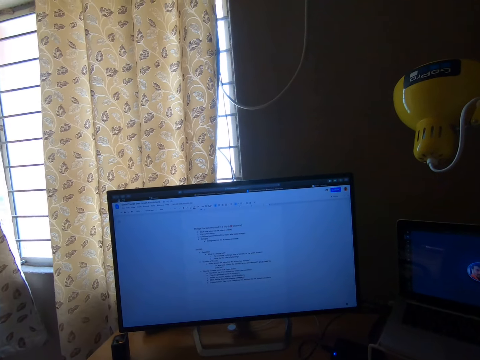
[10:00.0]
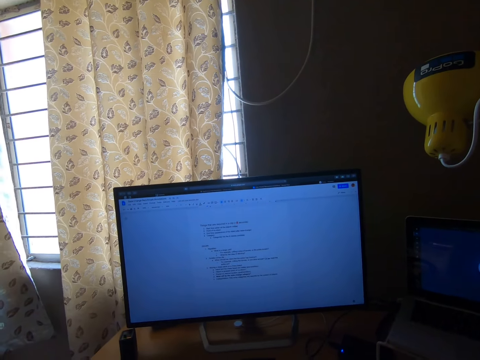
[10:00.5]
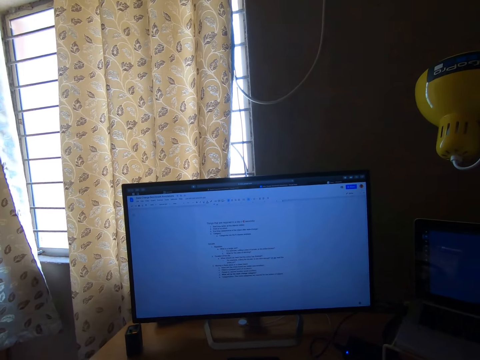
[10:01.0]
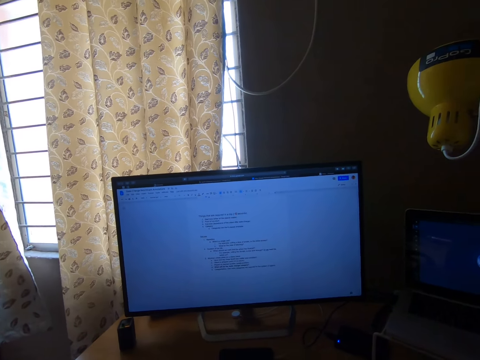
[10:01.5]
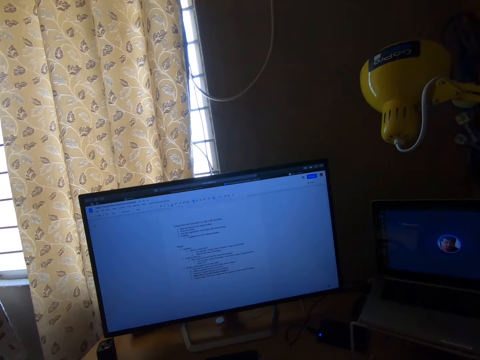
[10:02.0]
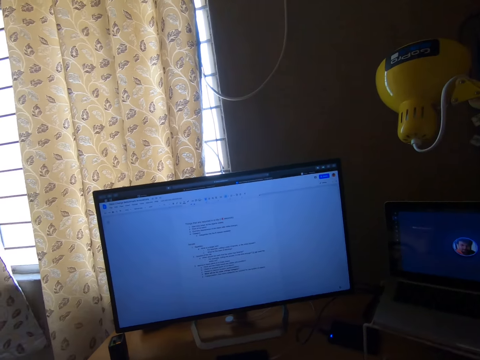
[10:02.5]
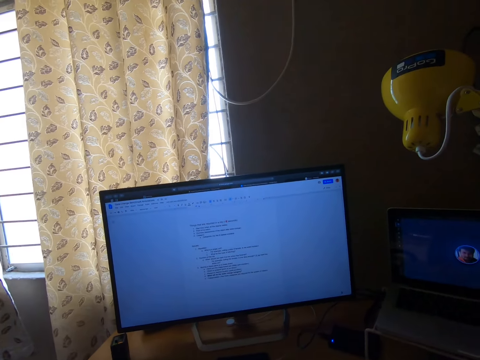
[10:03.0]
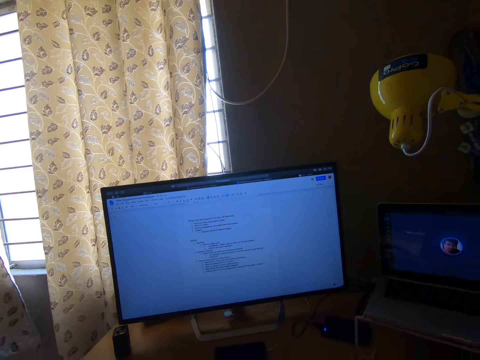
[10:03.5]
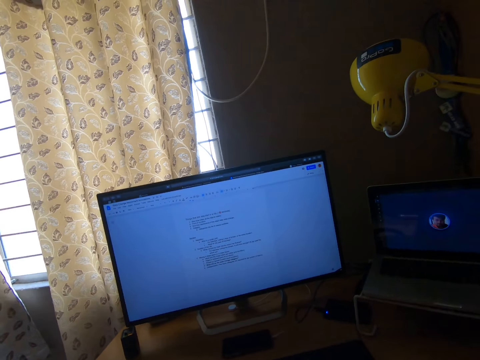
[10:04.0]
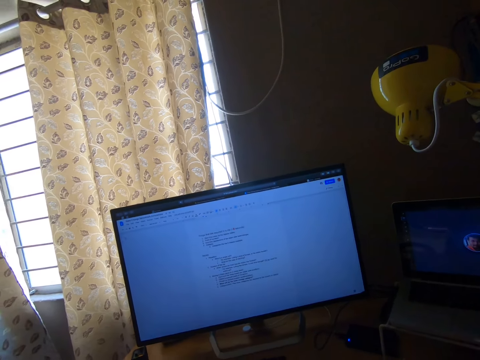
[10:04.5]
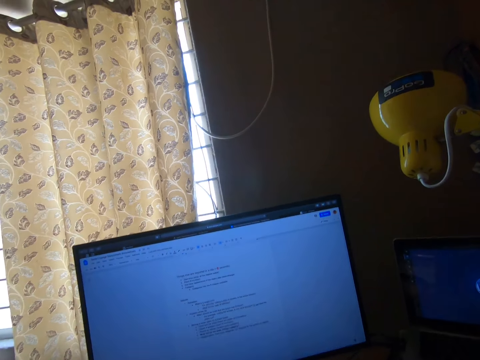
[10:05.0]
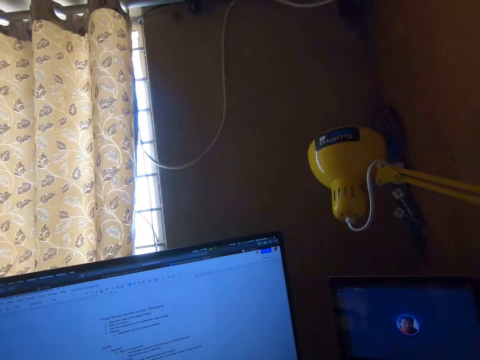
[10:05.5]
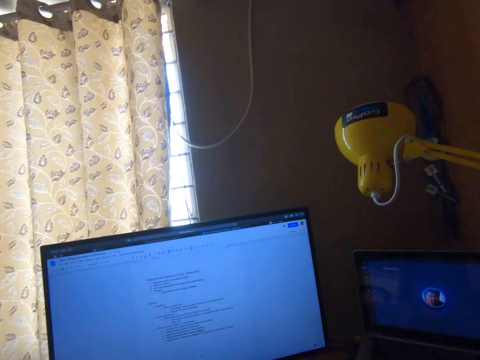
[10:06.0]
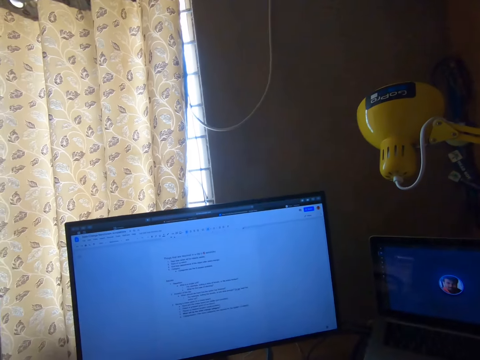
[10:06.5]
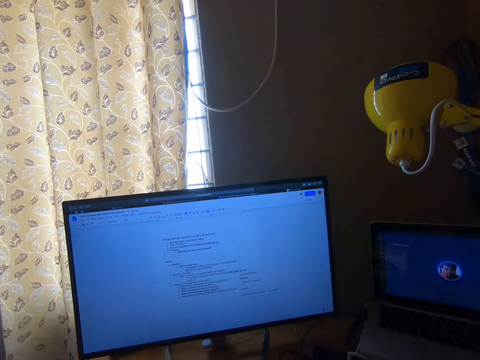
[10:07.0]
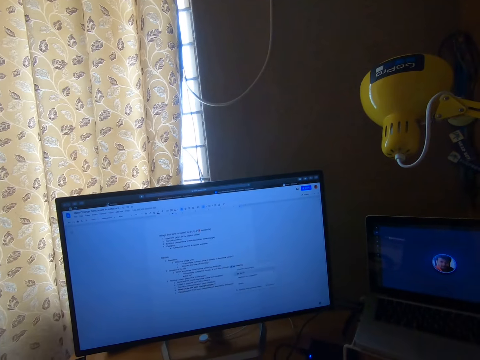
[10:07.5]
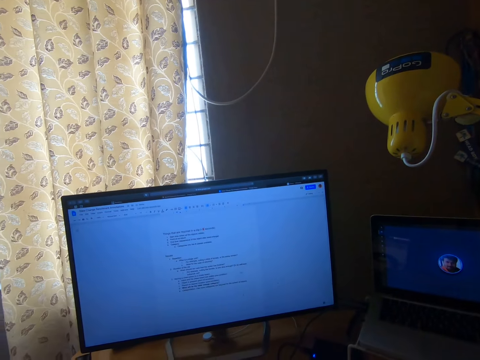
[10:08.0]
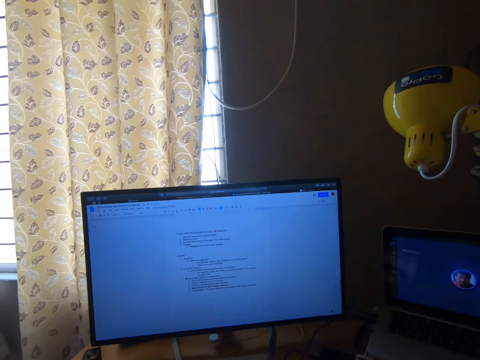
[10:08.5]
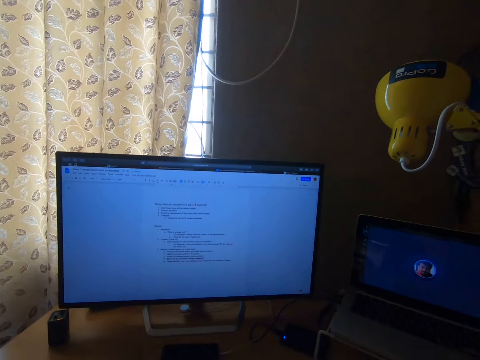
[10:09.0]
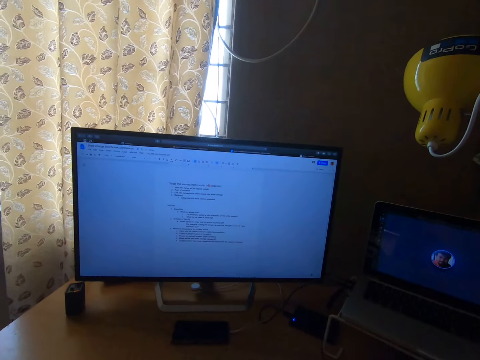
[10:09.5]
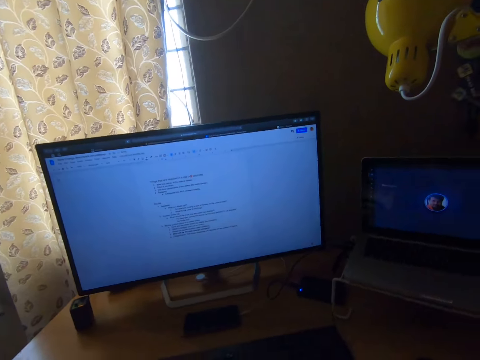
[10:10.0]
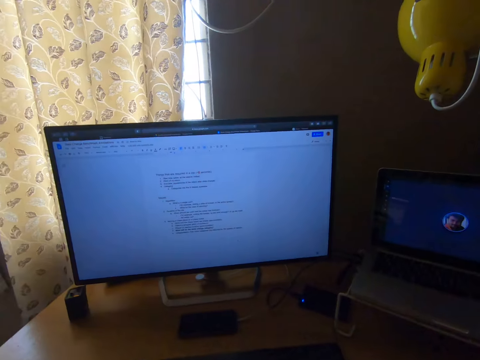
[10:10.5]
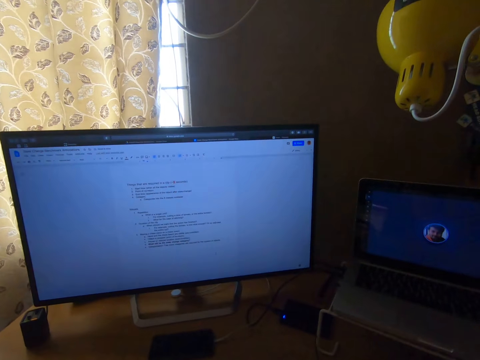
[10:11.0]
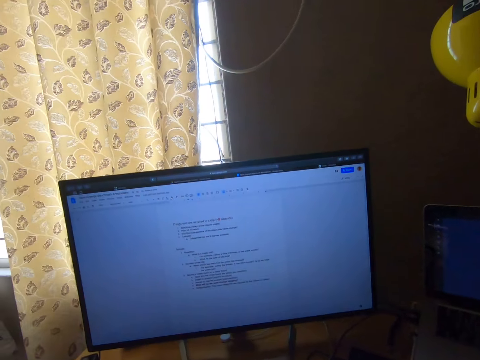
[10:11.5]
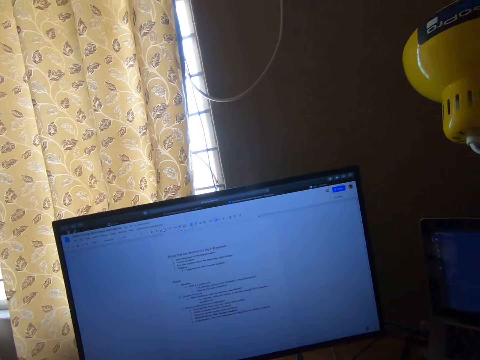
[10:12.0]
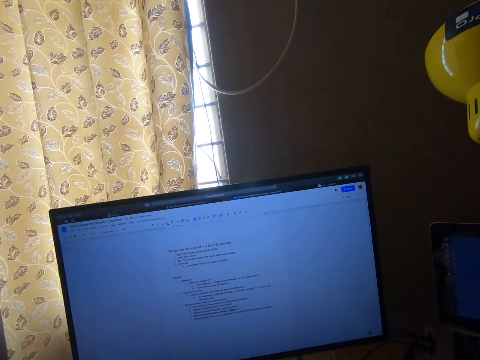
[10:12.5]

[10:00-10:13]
The camera wearer moves the camera around. They operate a screen.

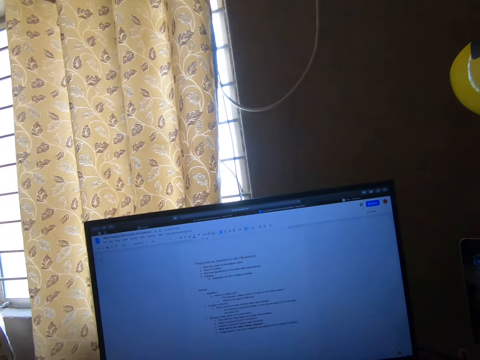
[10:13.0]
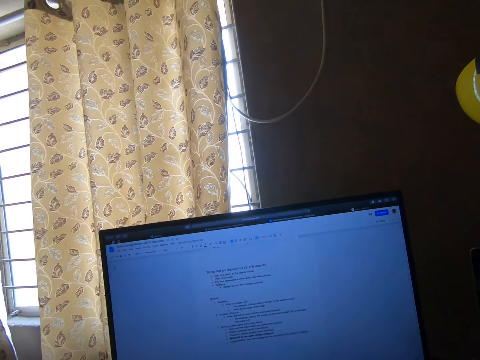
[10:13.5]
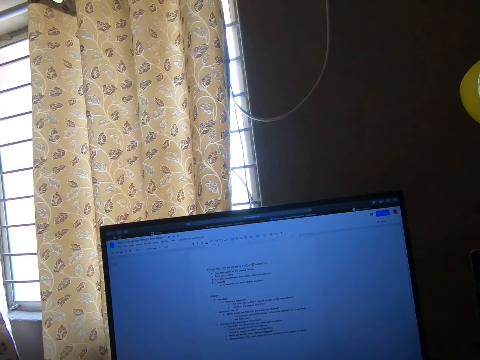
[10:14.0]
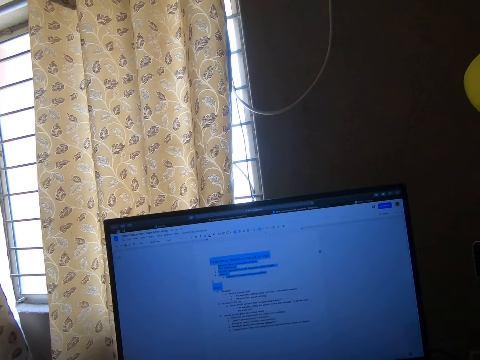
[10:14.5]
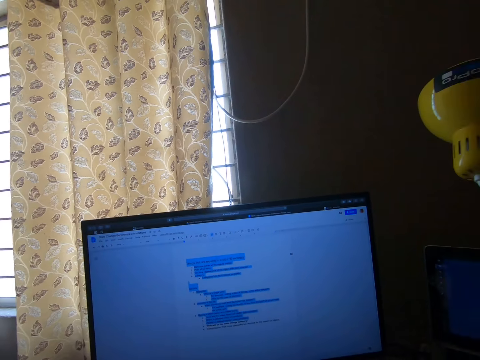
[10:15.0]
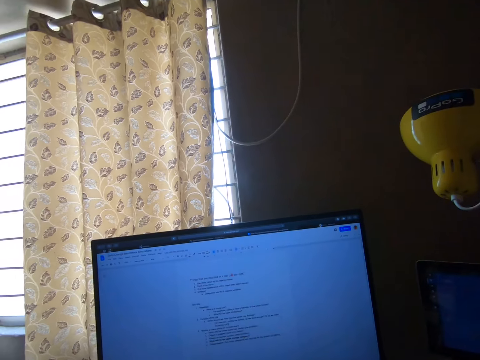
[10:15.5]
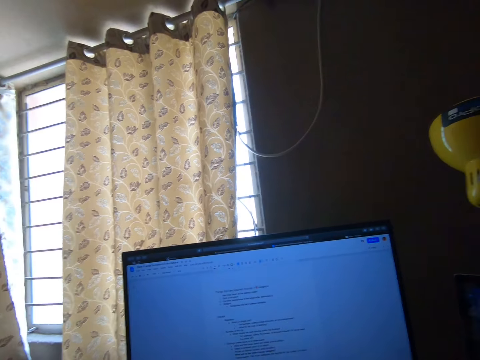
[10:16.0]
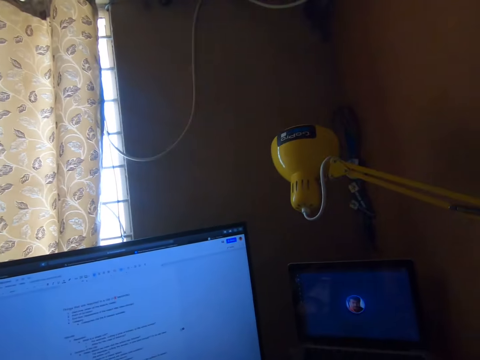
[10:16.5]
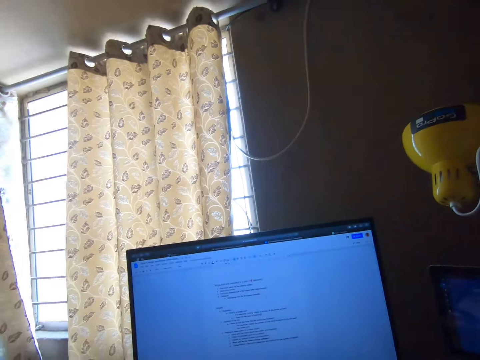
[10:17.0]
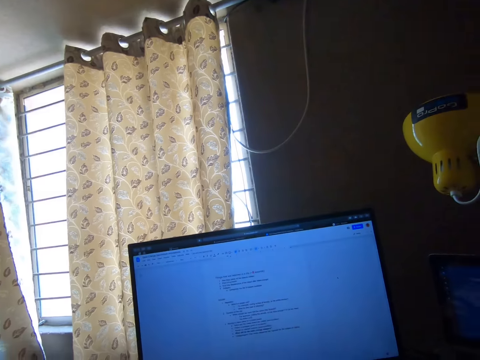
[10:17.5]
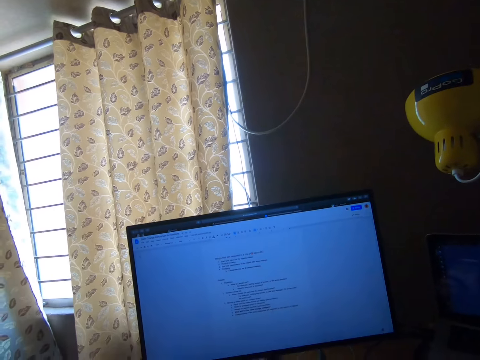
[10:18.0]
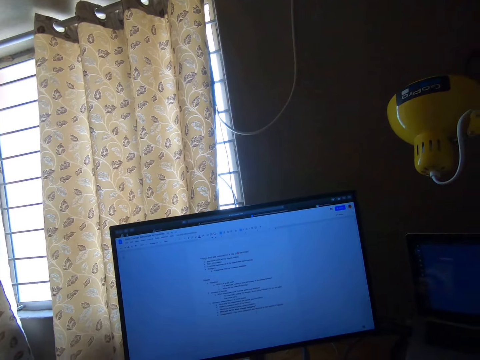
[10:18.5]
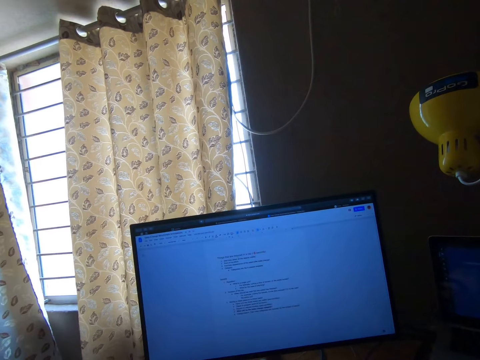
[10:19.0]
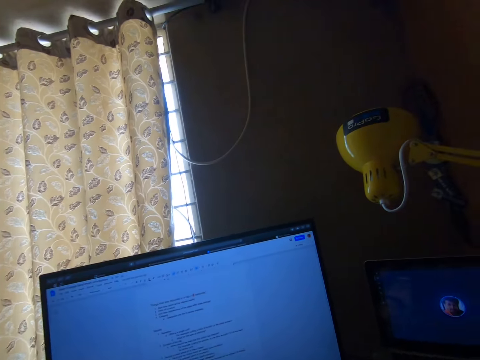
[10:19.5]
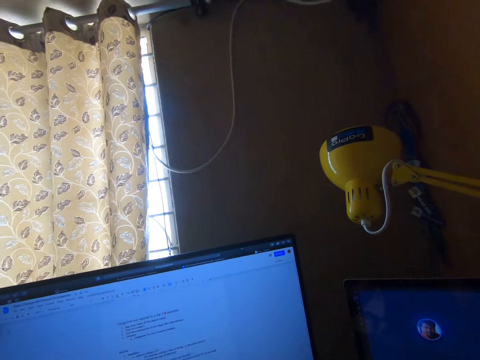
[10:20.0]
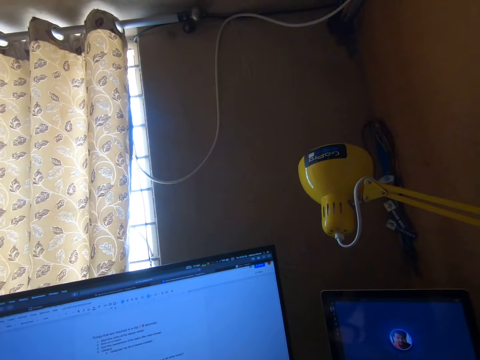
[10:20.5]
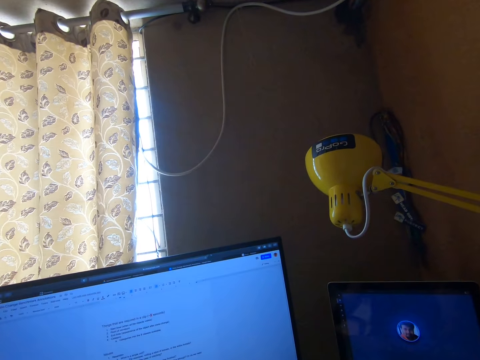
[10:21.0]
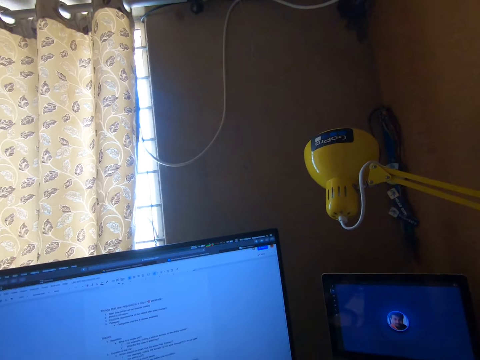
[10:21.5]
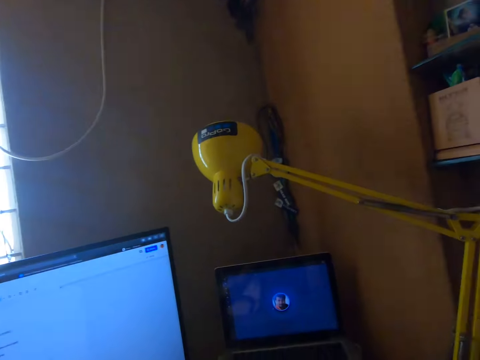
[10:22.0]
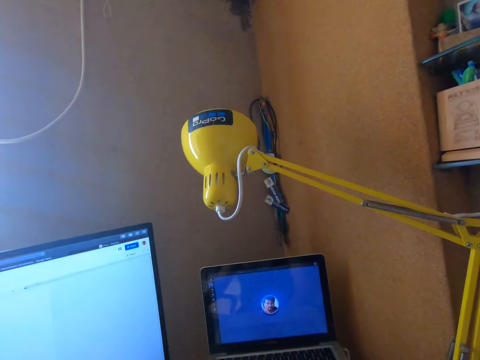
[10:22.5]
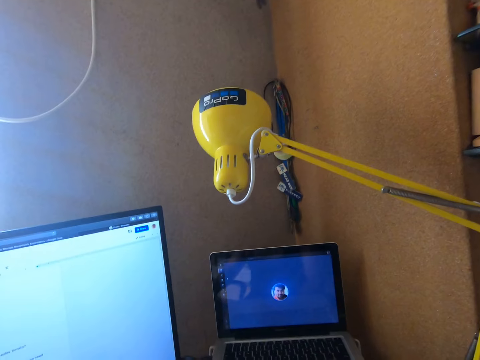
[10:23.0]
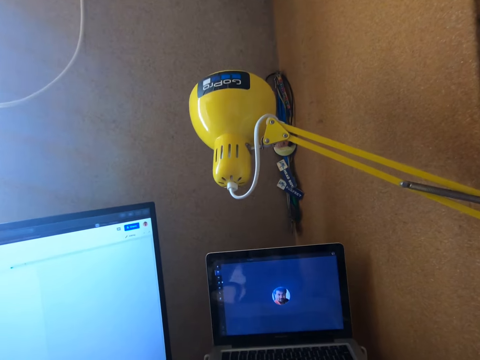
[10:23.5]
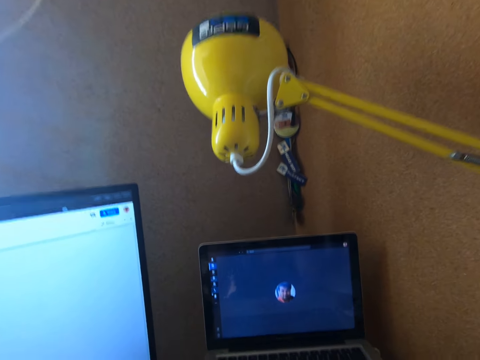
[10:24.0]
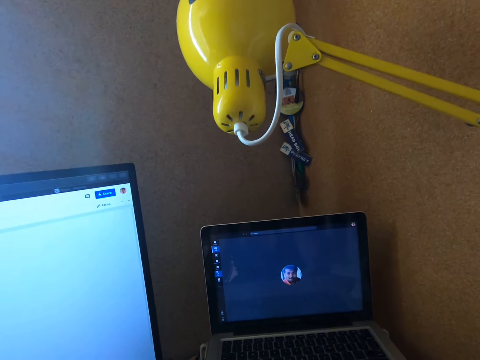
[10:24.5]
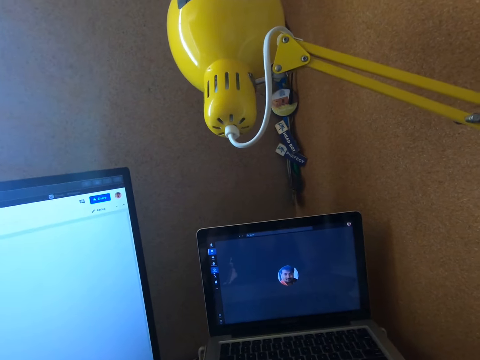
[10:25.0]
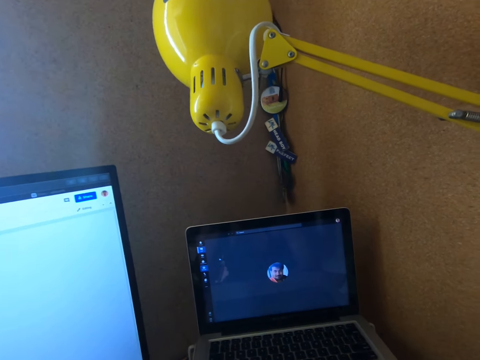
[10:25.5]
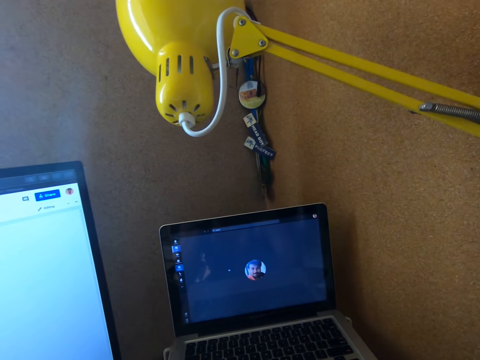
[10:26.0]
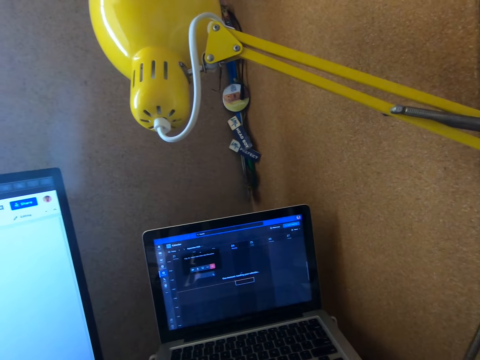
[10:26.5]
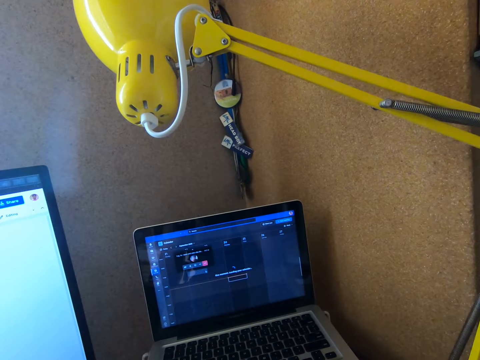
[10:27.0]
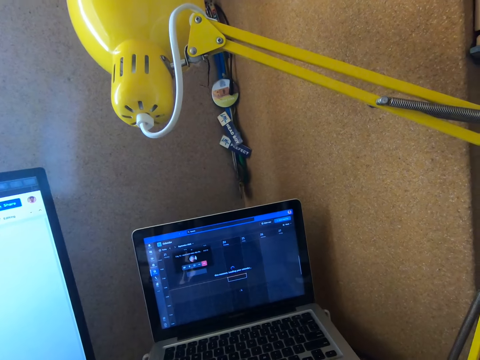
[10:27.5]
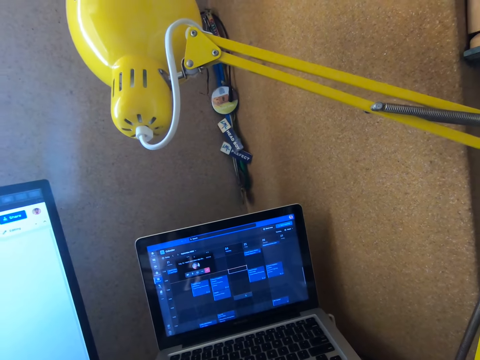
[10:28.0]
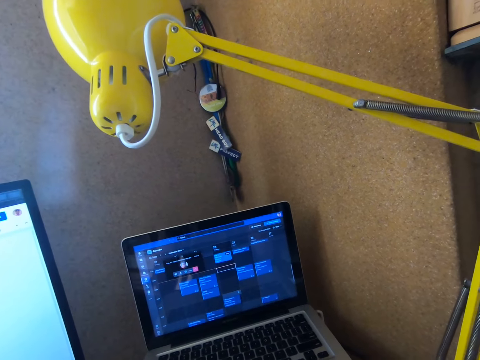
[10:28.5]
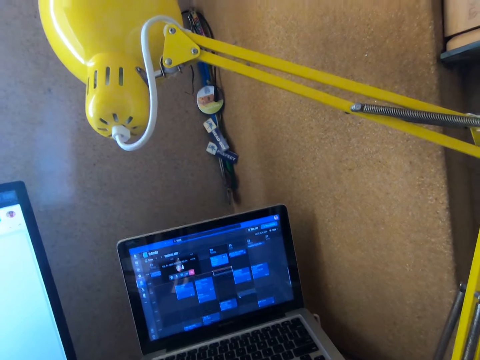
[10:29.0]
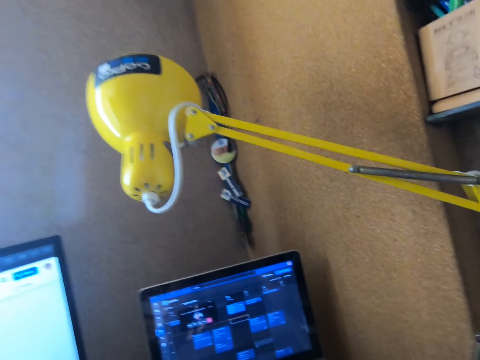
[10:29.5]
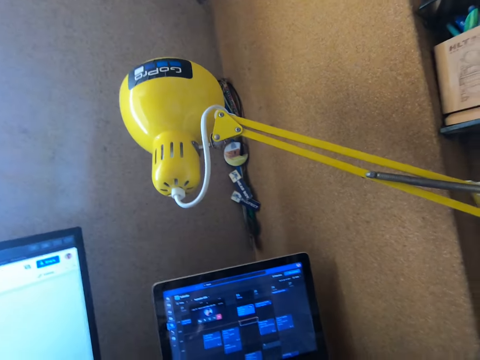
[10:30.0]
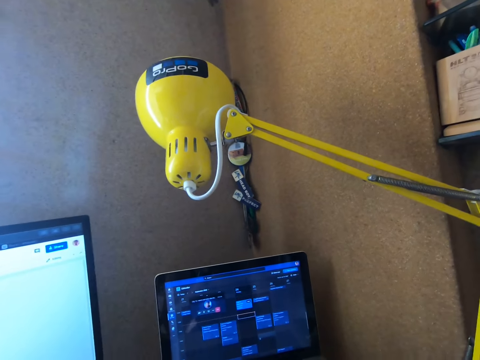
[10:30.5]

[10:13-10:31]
The camera wearer moves the camera around. They operate a laptop. They operate a screen.
